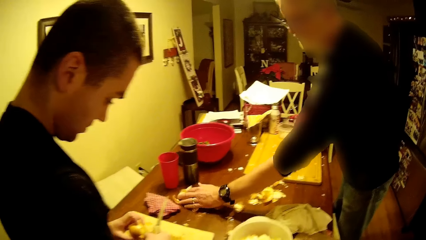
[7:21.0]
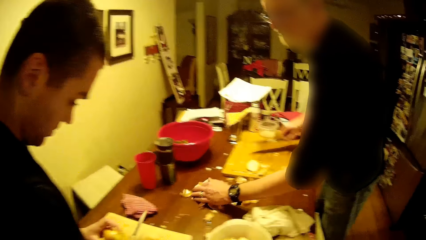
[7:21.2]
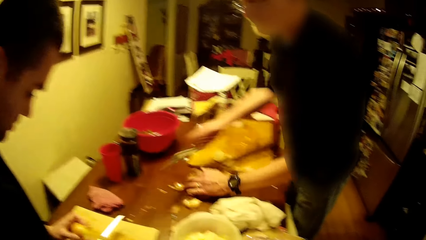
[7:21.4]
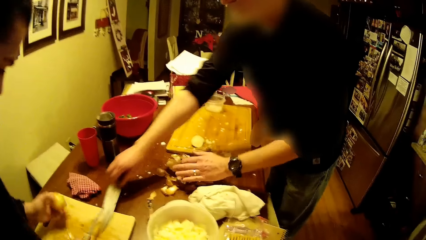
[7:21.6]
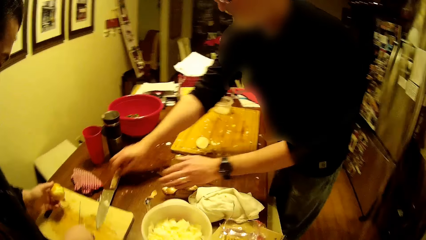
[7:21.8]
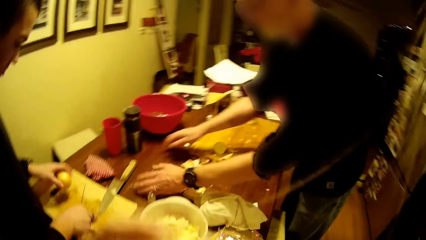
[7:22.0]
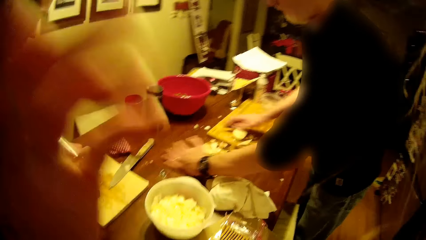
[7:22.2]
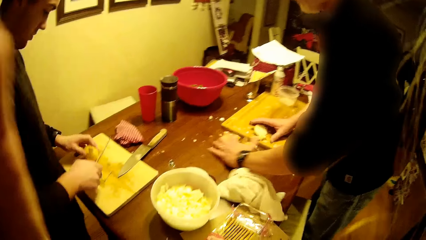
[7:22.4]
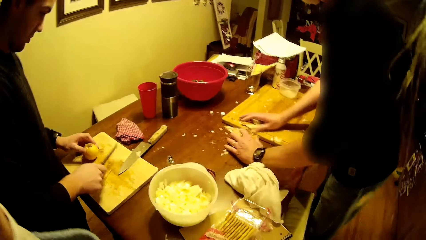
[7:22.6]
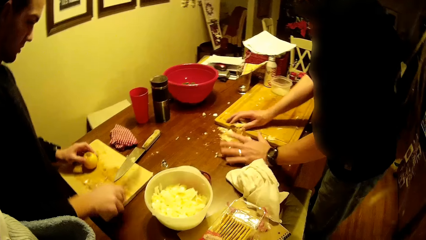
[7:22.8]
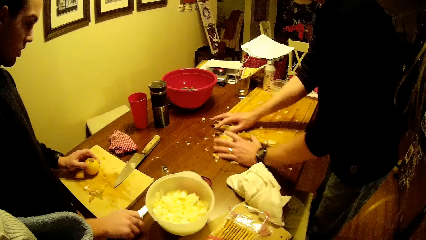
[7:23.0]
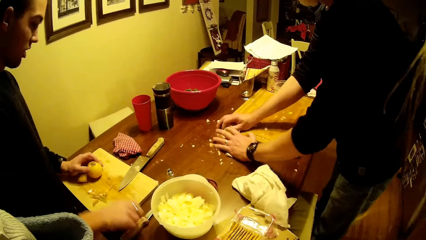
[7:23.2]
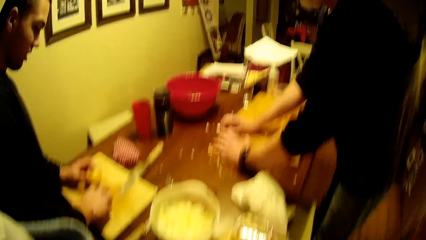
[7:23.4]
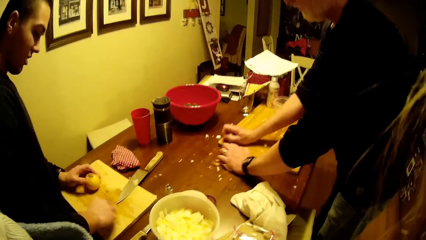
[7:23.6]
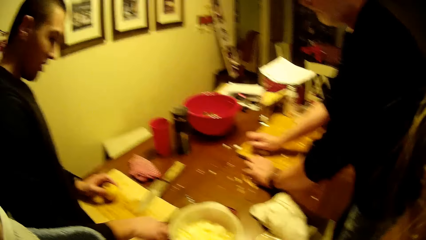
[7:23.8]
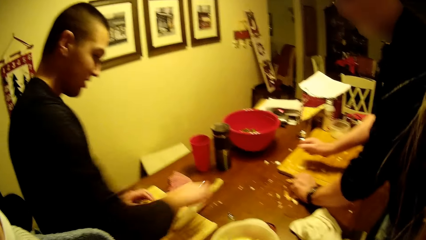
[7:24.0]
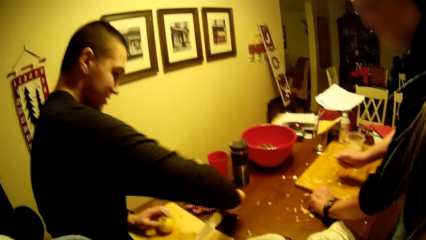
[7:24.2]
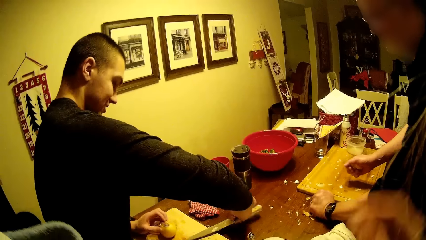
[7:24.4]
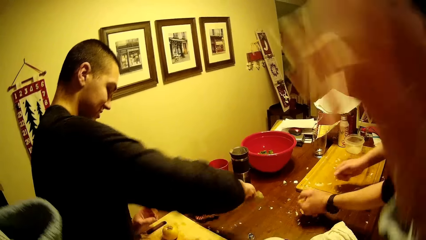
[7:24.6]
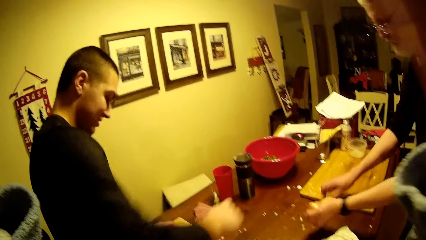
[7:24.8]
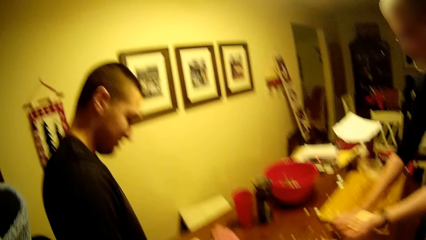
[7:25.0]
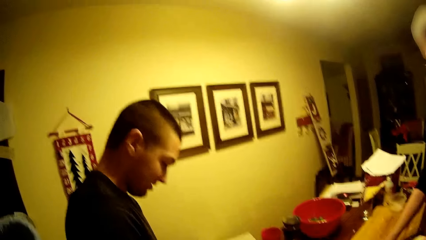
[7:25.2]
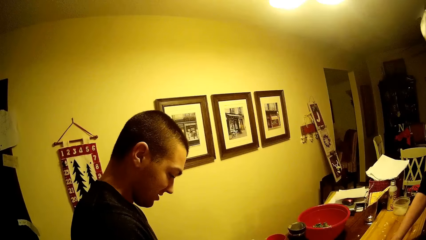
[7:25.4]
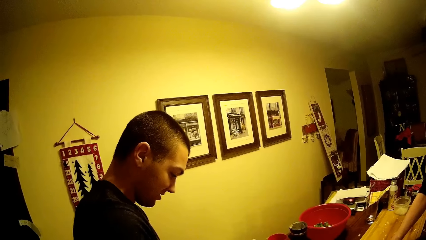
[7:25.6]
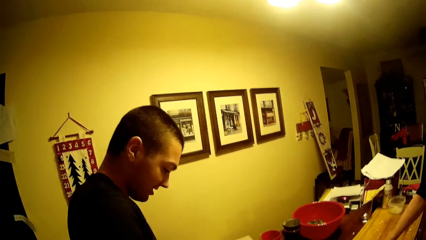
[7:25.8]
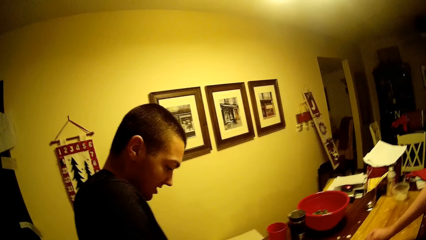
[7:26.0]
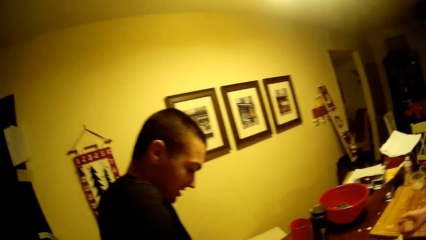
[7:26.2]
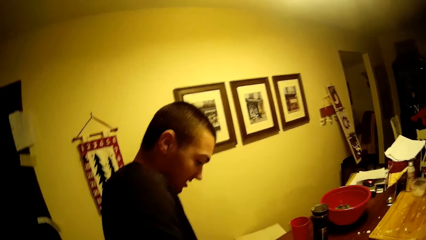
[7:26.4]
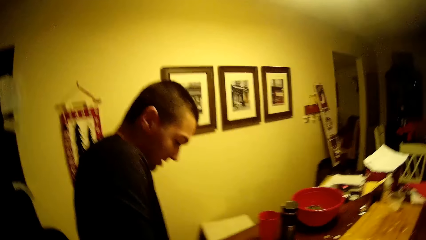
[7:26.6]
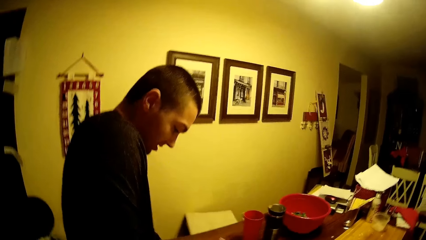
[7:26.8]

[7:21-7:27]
A man picks the leaves of the onion. He puts the knife on the chopping board. The camera wearer puts a hand up. The man picks something. Another man puts the knife on the table, picks up the knife, and cuts the onion.

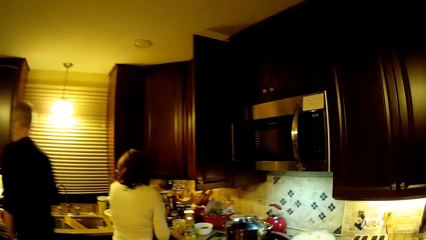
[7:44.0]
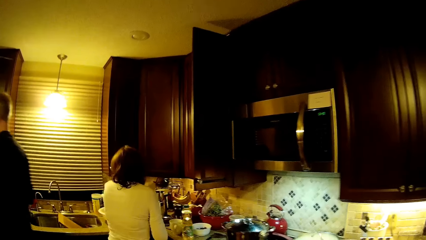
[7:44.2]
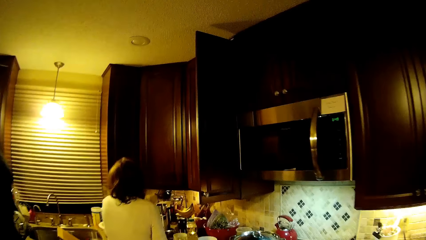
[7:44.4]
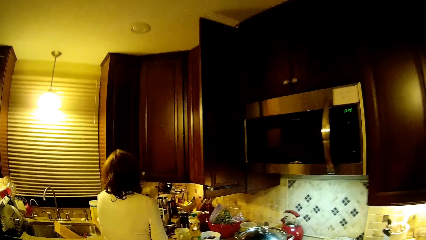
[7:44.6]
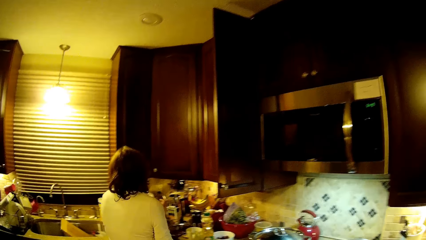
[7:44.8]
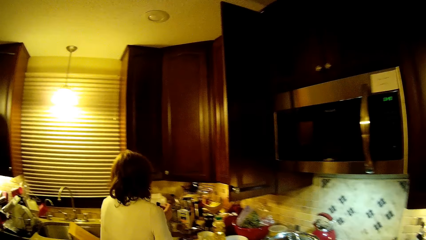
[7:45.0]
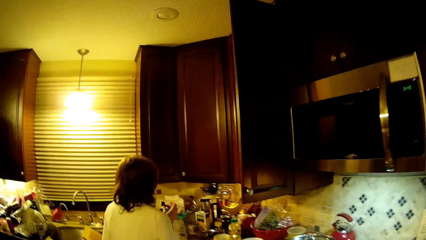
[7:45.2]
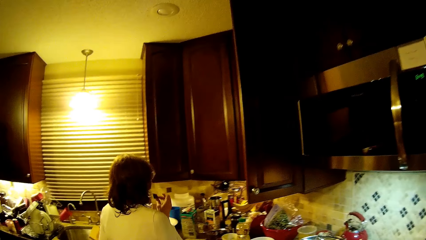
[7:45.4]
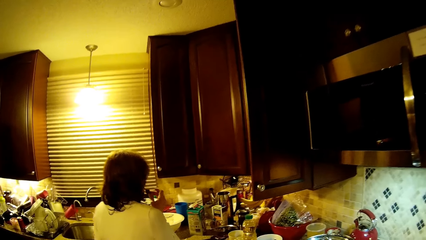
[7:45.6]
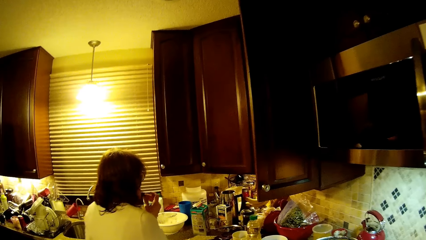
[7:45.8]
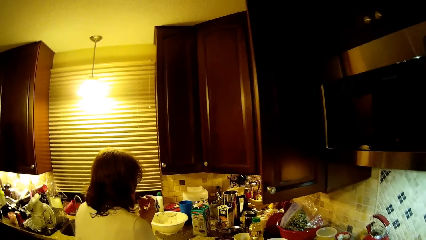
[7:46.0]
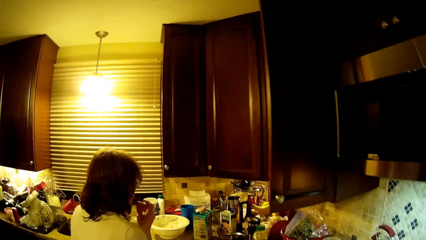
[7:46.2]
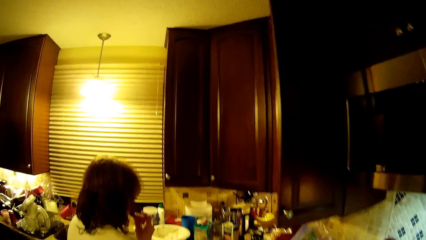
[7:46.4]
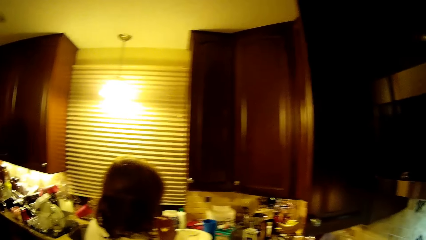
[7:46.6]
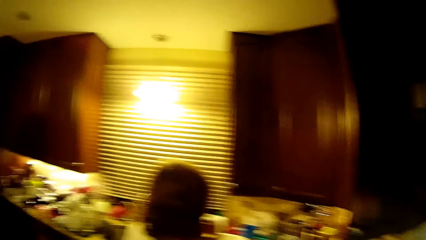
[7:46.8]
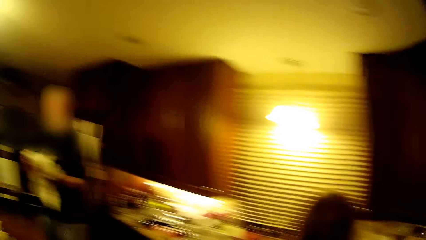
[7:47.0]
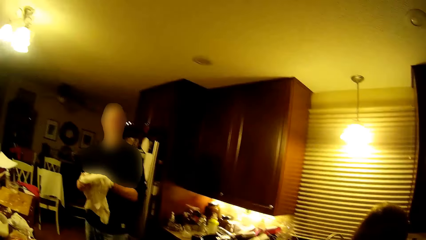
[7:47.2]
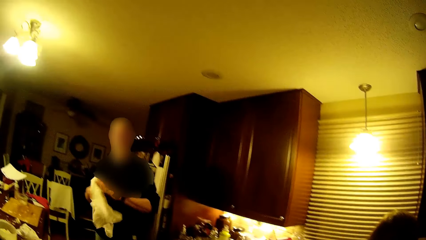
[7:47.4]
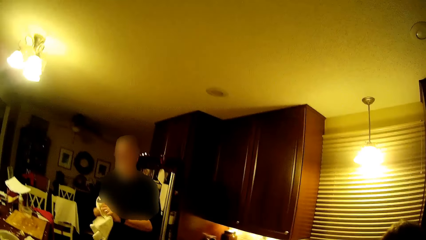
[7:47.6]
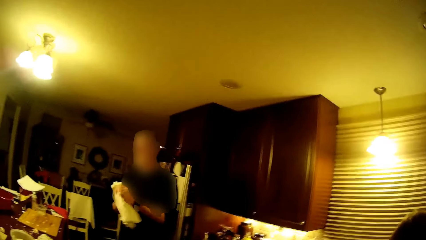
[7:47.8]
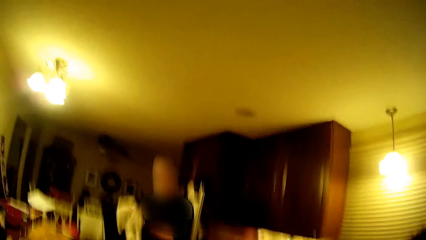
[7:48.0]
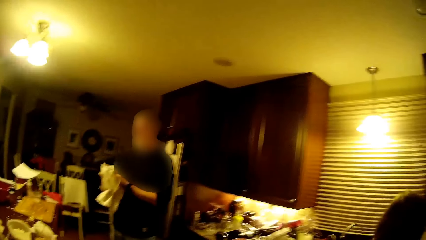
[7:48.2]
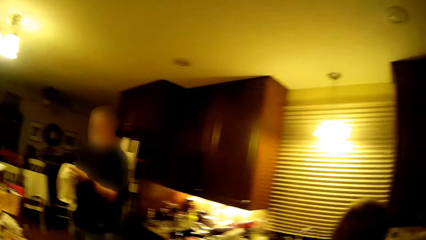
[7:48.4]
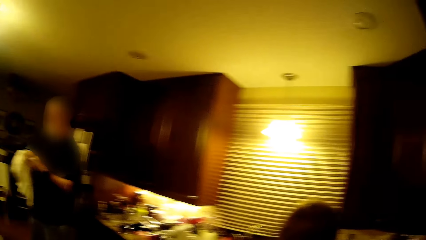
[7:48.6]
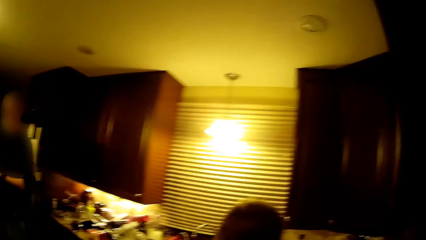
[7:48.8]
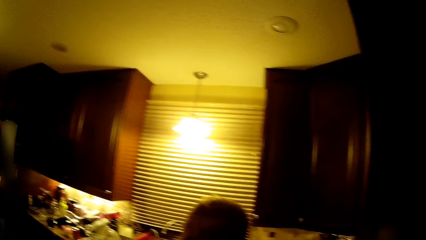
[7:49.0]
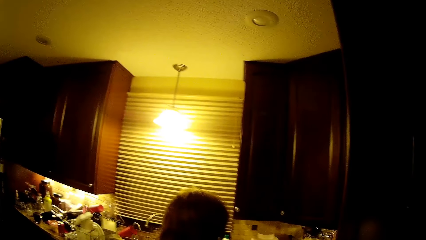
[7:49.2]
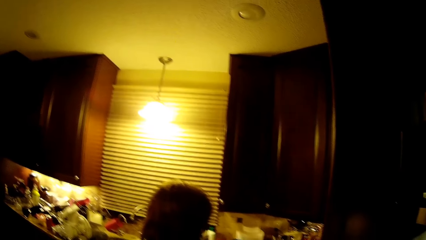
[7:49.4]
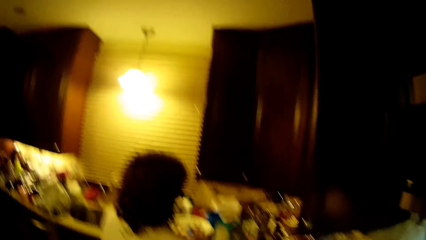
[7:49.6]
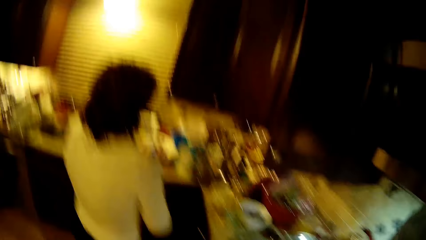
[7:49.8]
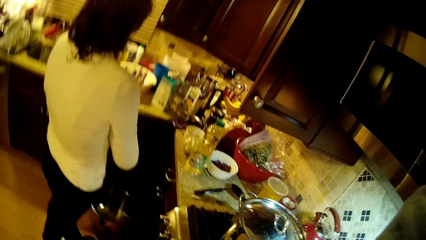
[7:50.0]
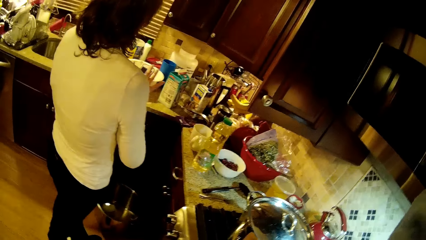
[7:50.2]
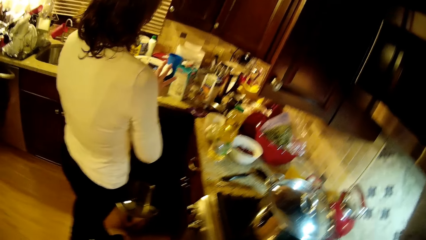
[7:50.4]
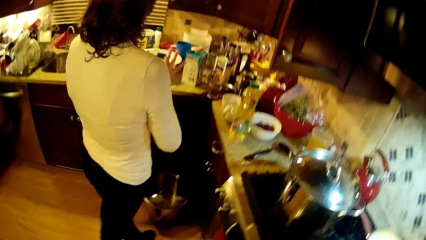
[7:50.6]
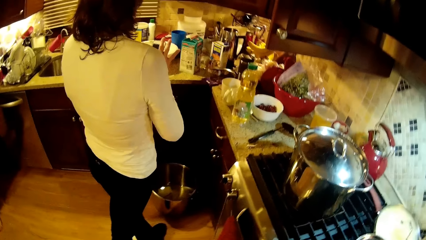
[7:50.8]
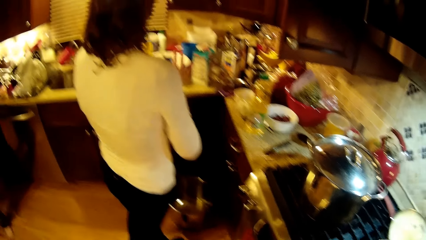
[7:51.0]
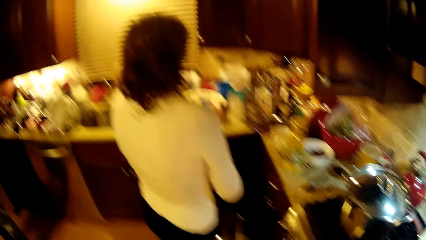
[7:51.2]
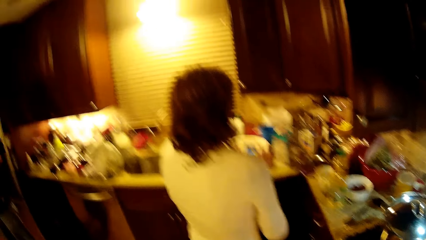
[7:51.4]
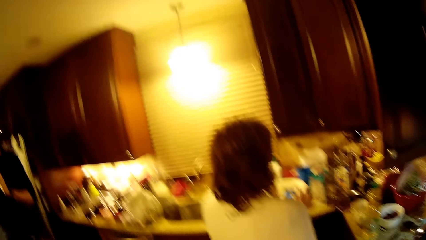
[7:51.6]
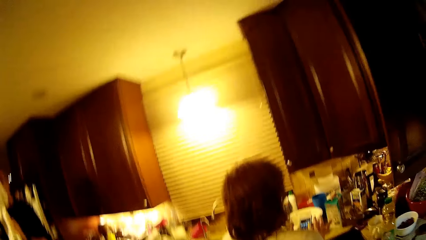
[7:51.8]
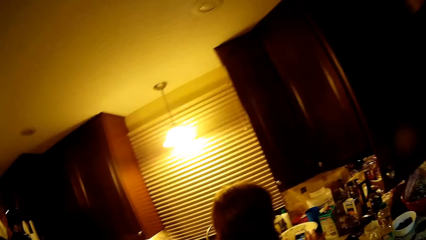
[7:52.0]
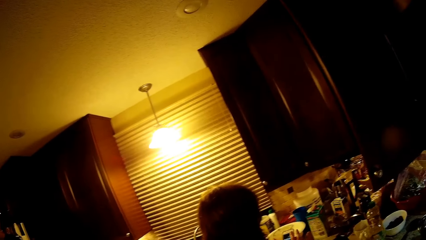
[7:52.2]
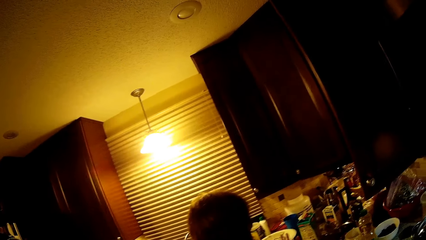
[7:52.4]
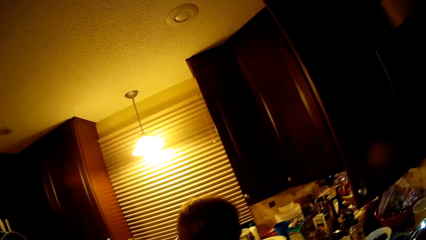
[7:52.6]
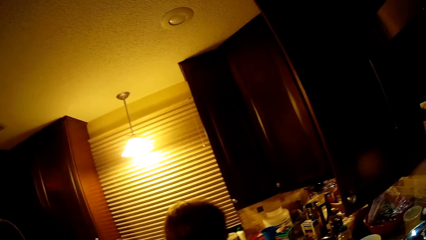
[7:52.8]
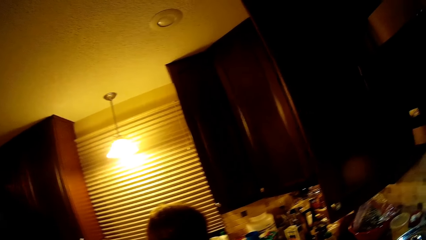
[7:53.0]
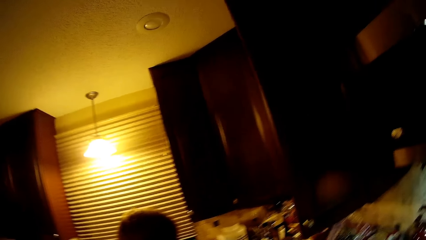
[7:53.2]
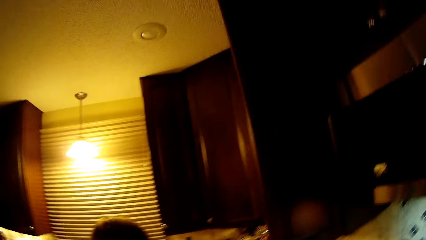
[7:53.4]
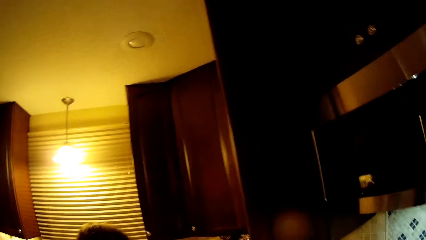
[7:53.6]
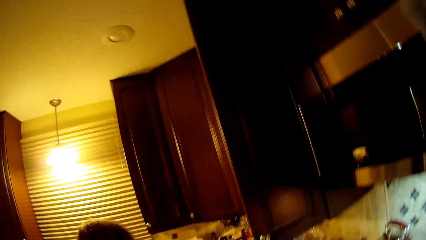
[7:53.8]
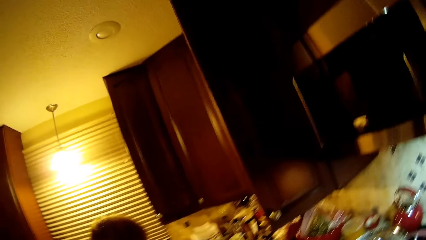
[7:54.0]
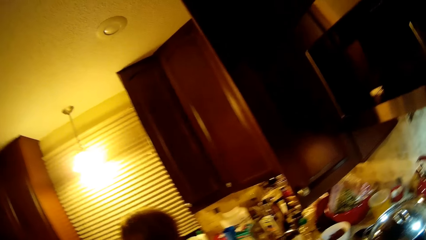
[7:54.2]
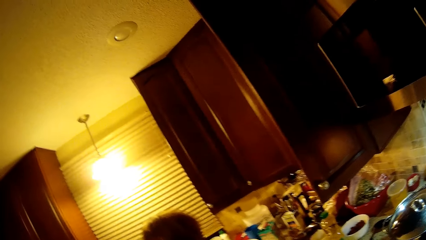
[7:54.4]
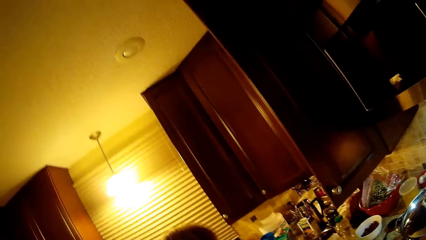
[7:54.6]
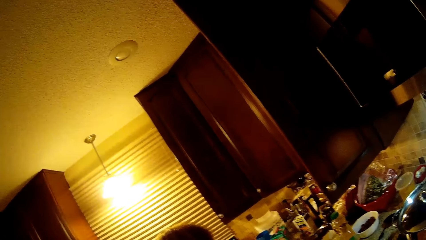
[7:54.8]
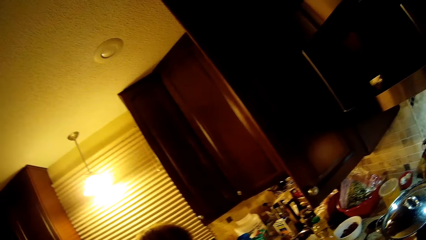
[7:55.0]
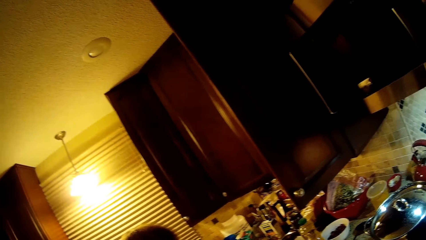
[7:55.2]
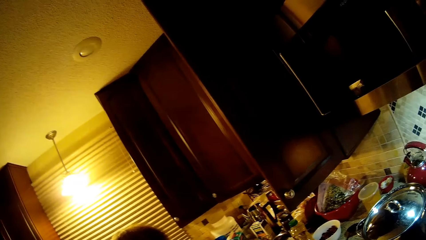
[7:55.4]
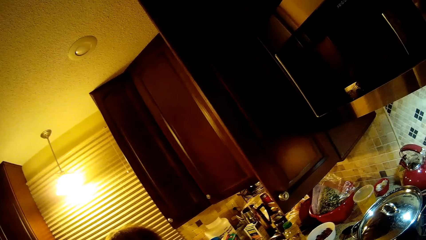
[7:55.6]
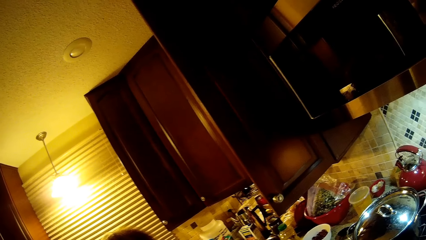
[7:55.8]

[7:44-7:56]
The camera wearer walks toward a woman. A man wipes his hands. The camera wearer looks at the cooking pot. They look around and look at the cabinet.
